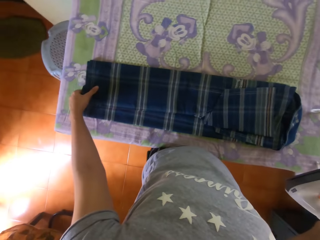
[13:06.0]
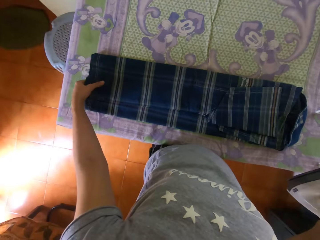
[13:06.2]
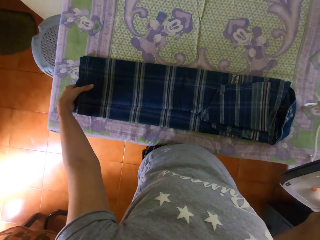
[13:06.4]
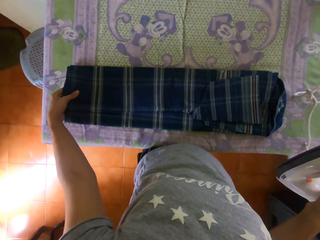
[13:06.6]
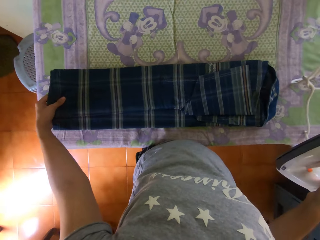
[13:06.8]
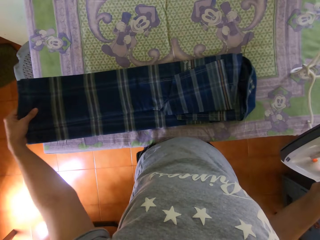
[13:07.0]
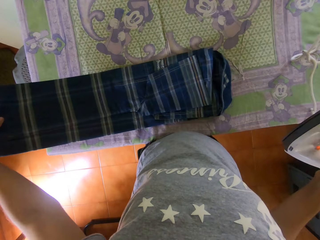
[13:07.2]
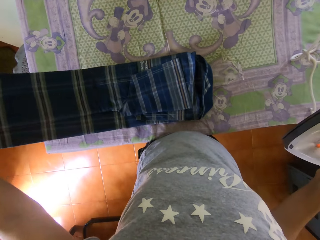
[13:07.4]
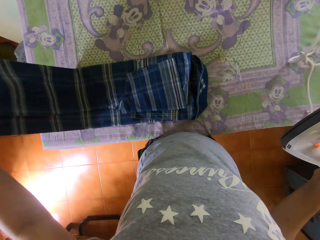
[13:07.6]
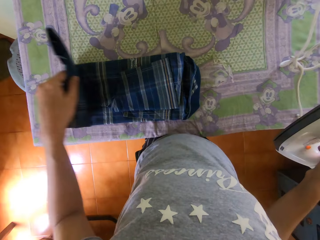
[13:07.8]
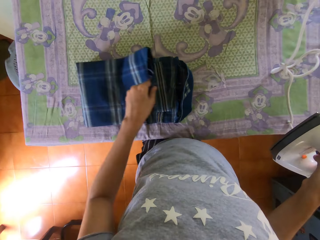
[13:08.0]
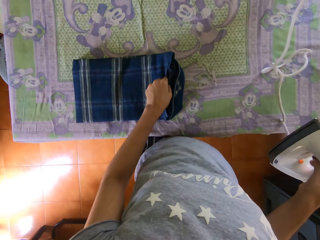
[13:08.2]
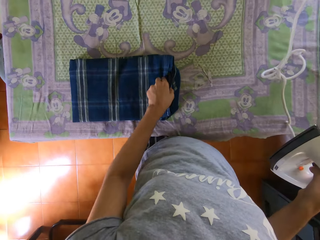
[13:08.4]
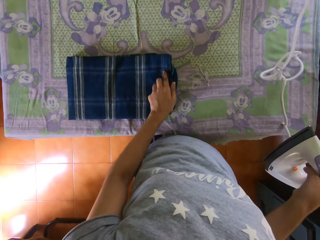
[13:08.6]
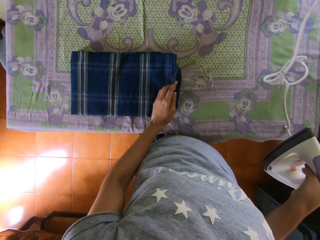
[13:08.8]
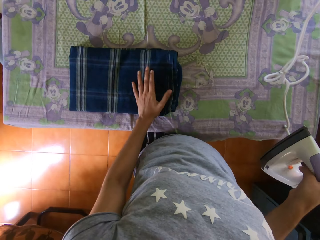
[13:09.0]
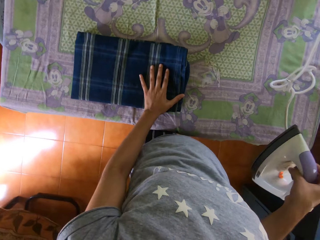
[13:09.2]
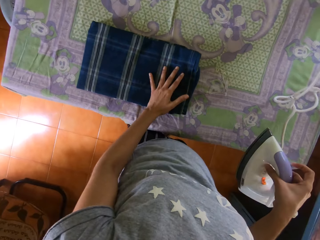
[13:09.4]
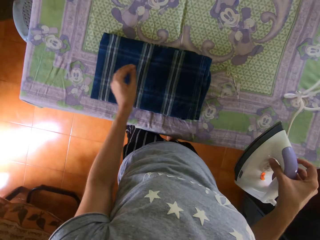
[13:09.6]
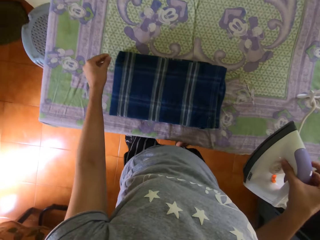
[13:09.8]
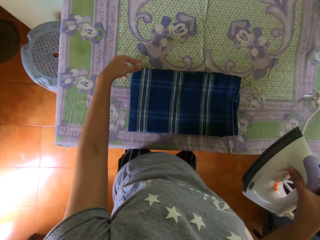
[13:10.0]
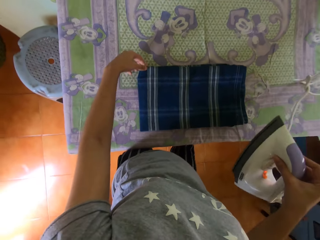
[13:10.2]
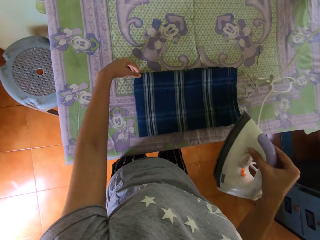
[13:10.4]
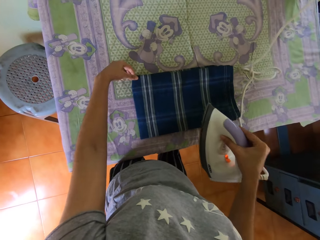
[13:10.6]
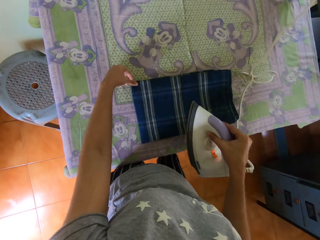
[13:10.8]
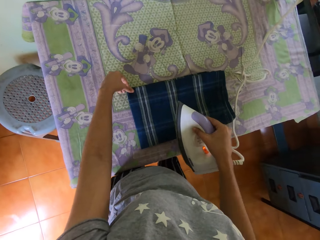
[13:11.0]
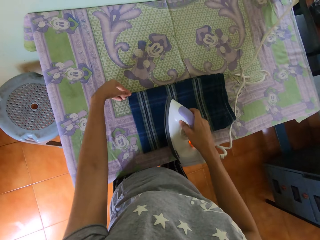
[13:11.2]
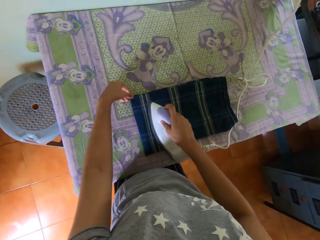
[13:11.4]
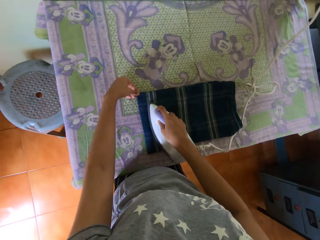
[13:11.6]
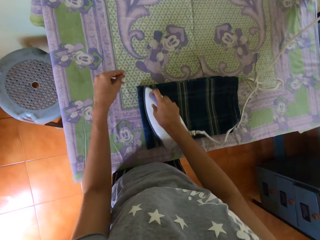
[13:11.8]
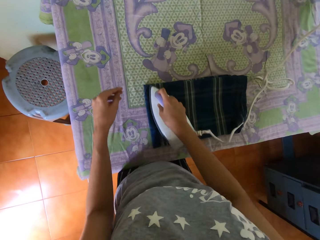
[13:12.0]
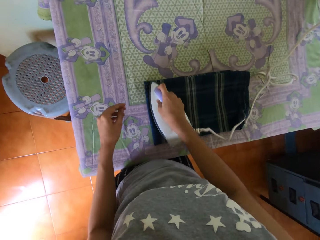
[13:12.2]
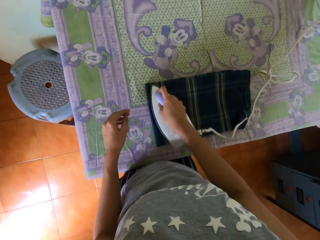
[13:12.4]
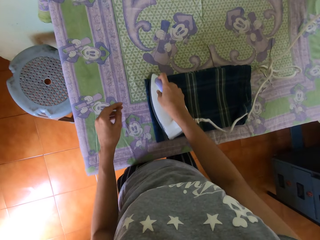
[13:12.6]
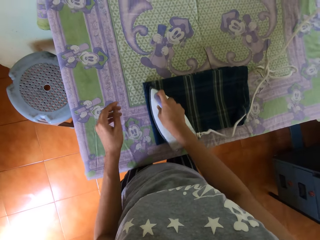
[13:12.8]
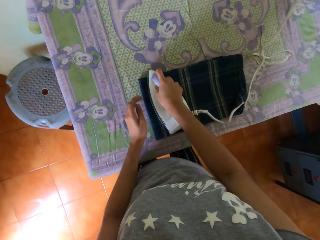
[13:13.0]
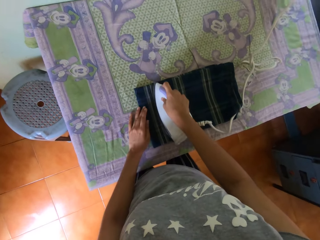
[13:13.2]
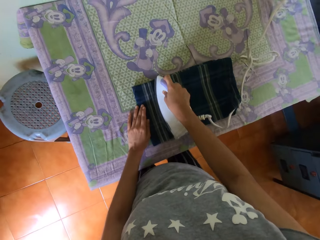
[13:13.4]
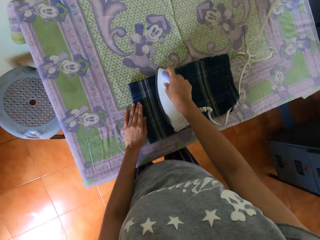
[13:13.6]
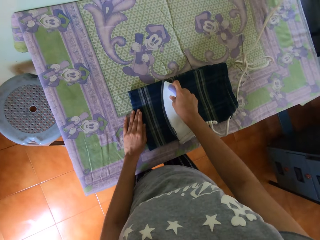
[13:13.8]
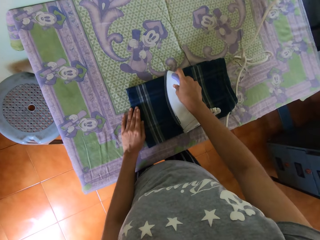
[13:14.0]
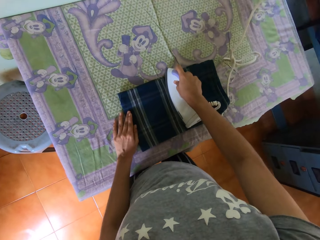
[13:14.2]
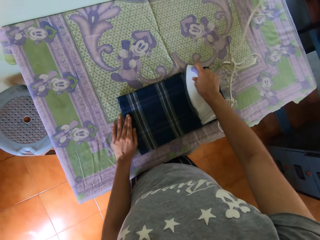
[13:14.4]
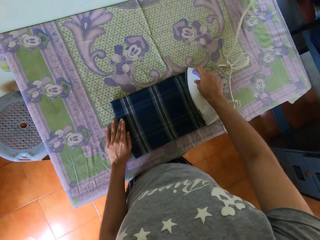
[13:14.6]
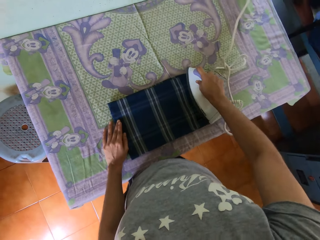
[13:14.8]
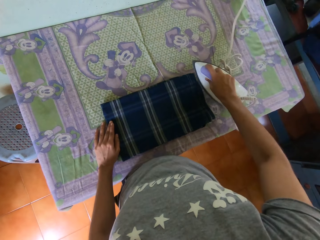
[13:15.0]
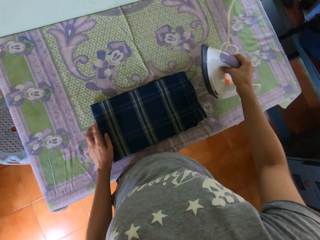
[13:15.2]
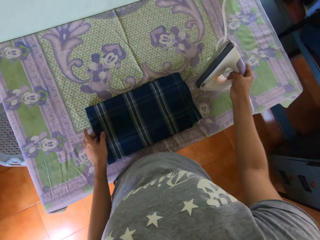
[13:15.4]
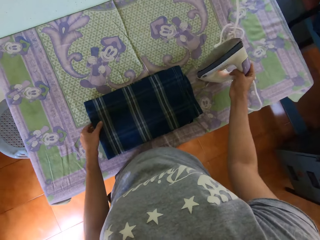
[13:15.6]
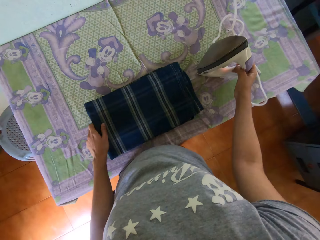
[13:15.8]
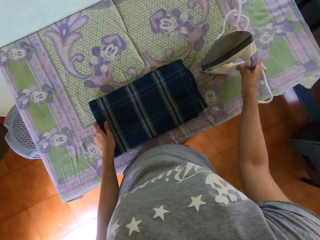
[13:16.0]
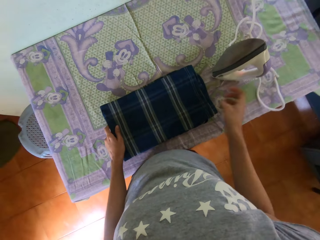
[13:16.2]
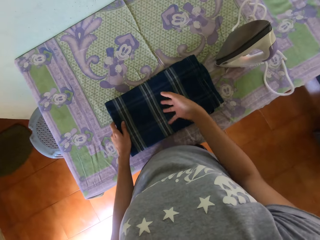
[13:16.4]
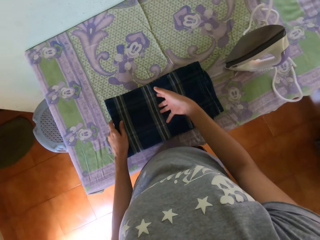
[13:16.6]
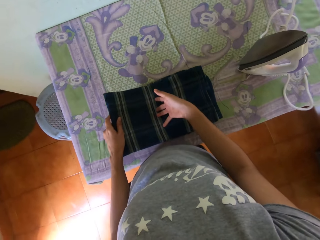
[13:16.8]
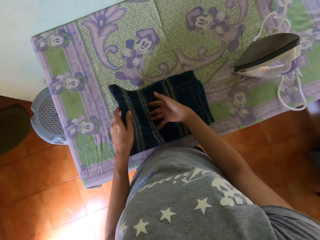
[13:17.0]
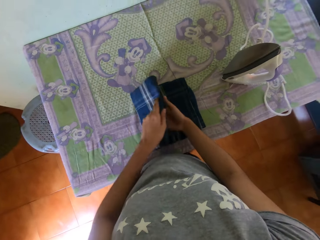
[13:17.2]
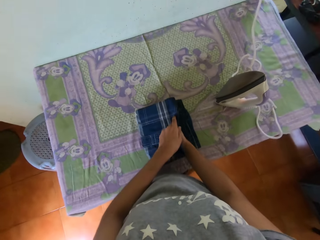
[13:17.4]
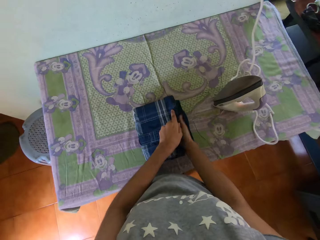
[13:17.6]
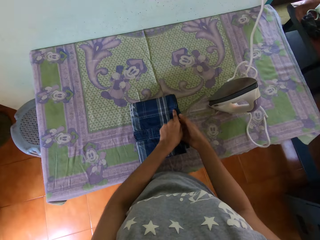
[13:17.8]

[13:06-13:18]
The camera wearer drags the shirt on the ironing-board with his left hand. He folds the shirt on the ironing-board with his left hand. He holds the shirt on the ironing-board with his left hand. He presses the shirt on the ironing-board with the iron in his right hand. He removes his left hand from the shirt on the ironing-board. He places his left hand on the shirt on the ironing-board. He drops the iron in his right hand on the ironing-board. He folds the shirt on the ironing-board with his hands.

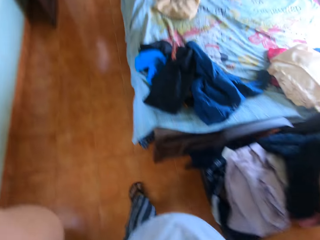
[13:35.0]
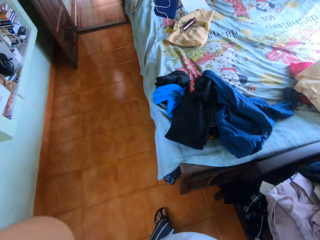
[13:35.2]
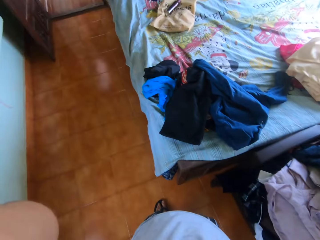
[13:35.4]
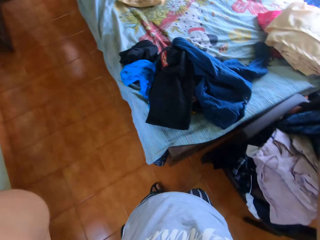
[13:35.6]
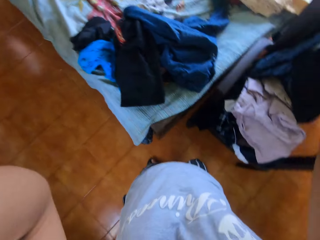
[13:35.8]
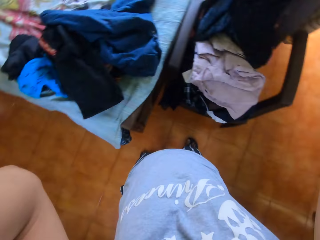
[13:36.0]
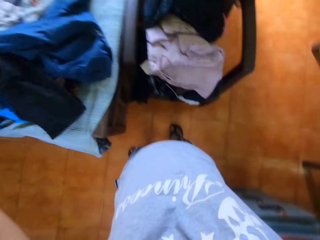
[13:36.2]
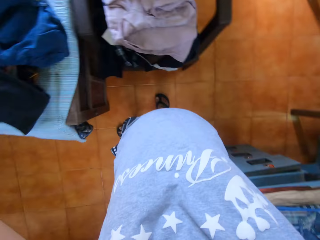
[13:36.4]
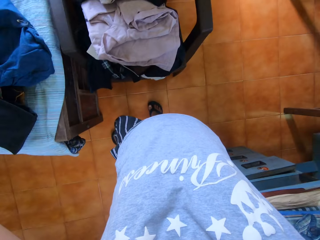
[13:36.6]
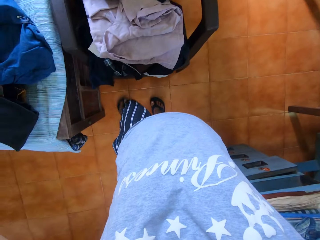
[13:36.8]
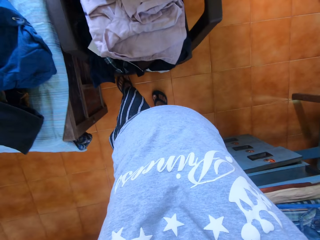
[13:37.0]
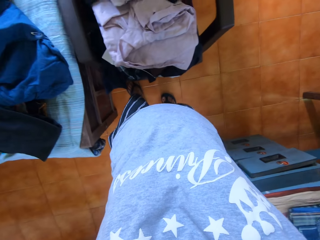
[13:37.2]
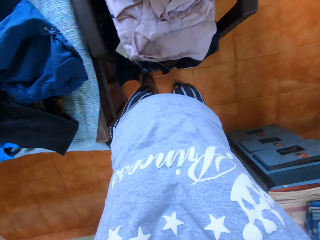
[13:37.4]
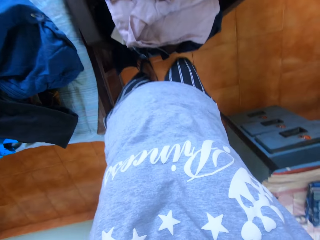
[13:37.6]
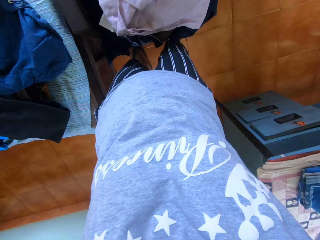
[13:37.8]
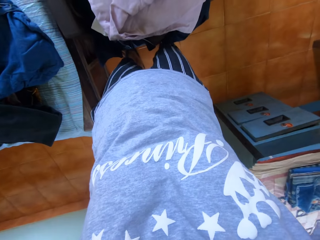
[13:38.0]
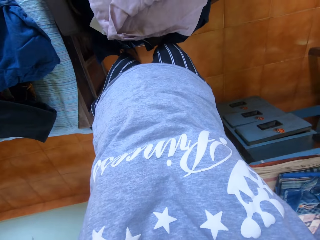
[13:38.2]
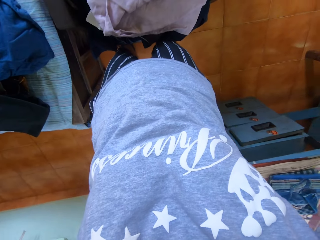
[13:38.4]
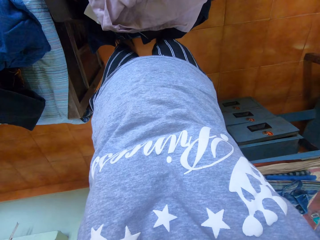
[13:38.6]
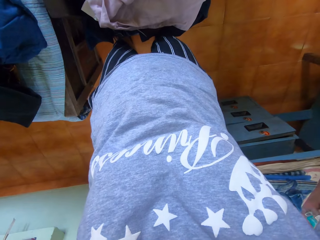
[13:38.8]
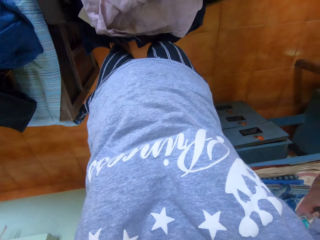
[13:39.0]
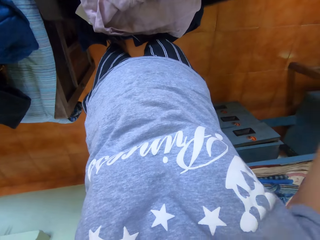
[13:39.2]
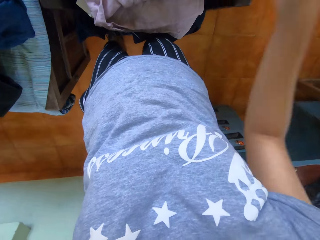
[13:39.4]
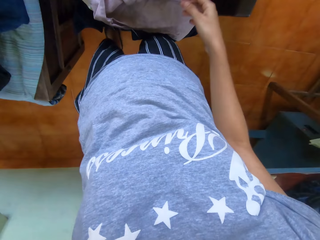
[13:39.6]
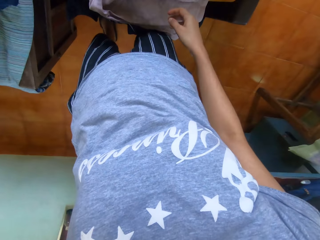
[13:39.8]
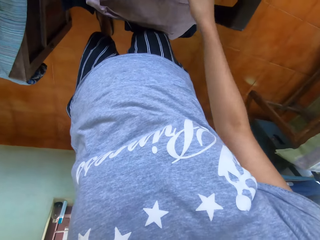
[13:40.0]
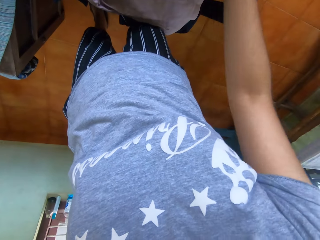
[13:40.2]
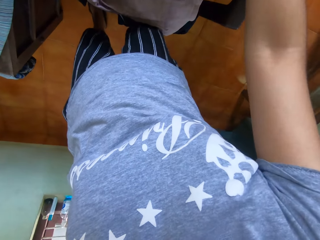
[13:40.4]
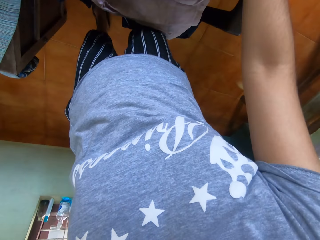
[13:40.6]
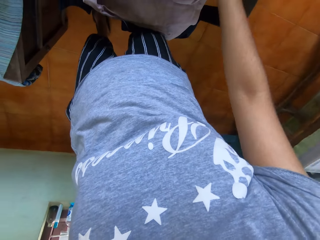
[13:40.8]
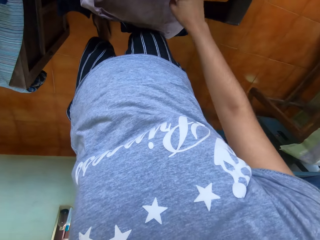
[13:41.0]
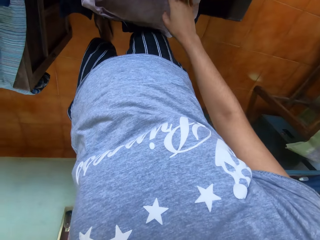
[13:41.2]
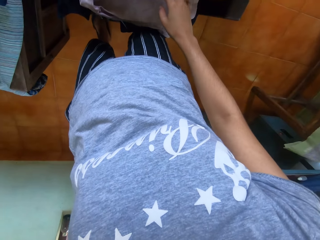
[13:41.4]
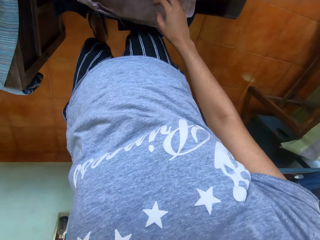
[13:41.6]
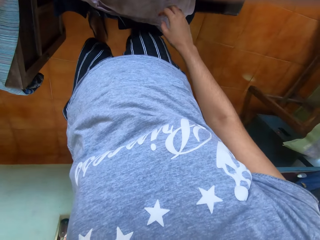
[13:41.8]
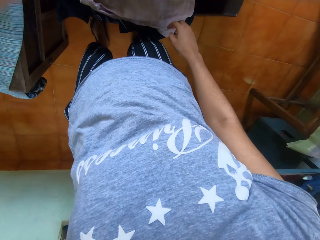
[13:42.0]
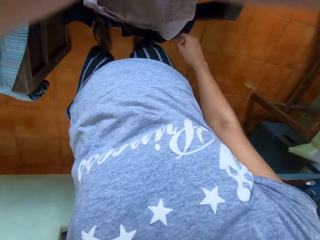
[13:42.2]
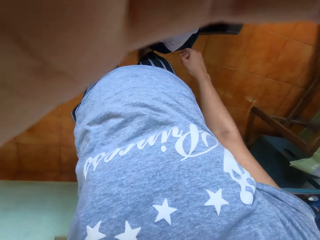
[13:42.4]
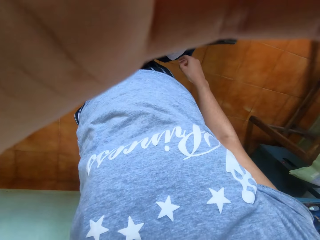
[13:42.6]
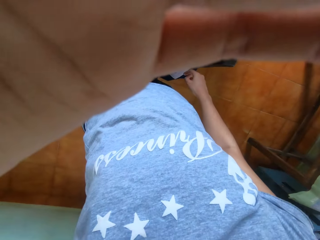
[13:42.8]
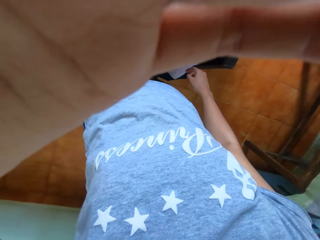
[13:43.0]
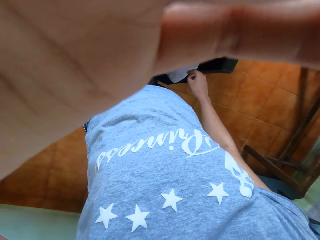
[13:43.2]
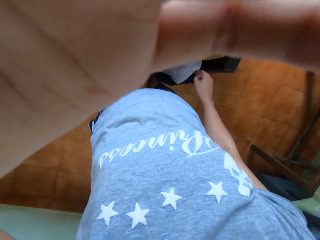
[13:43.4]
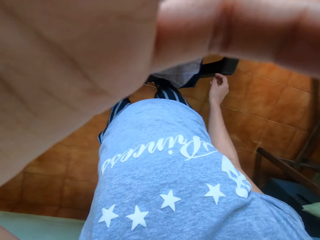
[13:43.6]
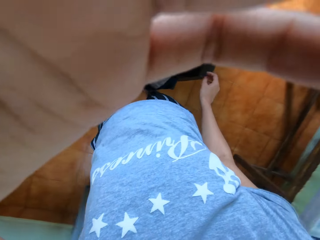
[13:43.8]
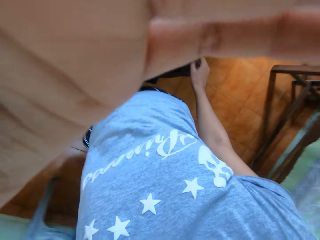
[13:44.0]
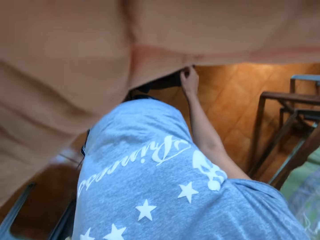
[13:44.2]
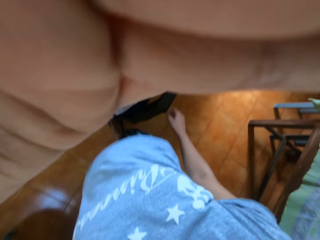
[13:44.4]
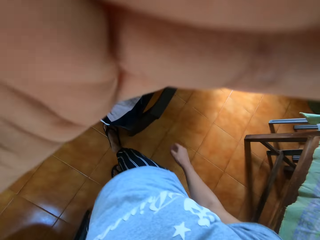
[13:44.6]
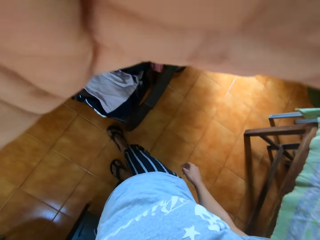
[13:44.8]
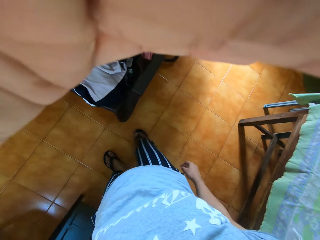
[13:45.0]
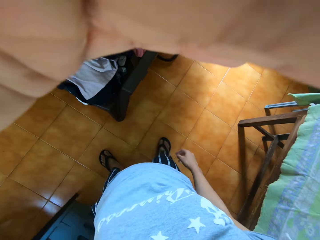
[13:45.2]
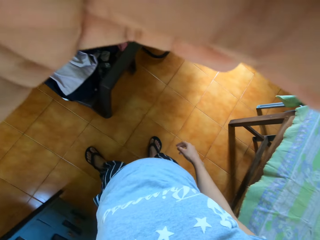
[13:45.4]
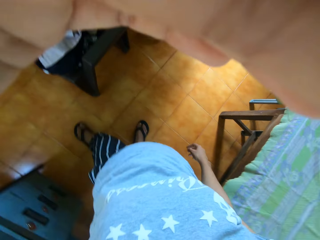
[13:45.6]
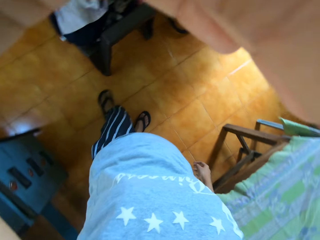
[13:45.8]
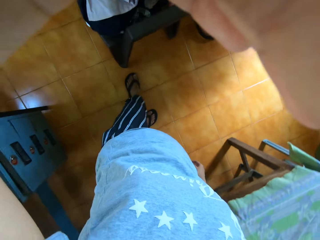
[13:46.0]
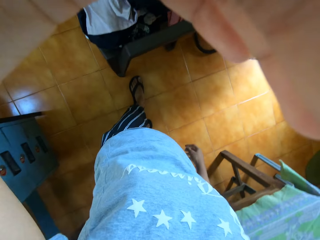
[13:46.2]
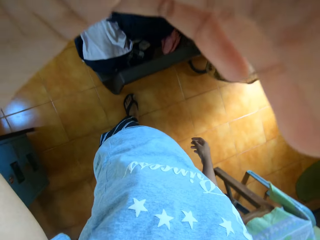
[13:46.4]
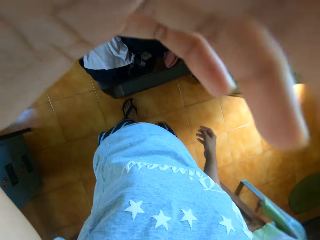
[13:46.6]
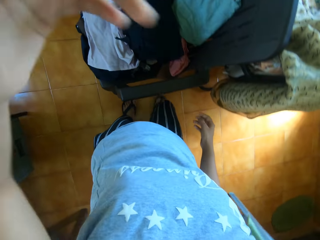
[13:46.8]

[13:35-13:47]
The camera wearer adjusts the camera on their head with their hands. They lift their hands. They remove their right hand from the camera on their head. They put down their hands. They adjust the camera on their head with their left hand.
